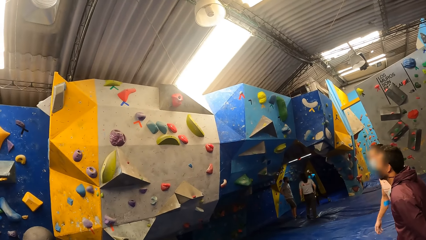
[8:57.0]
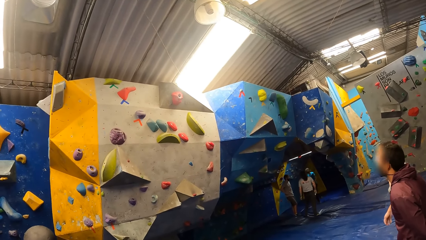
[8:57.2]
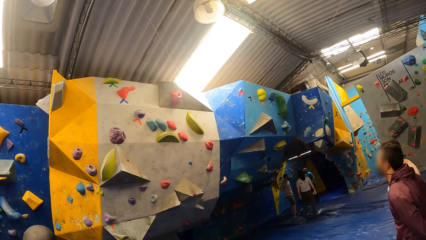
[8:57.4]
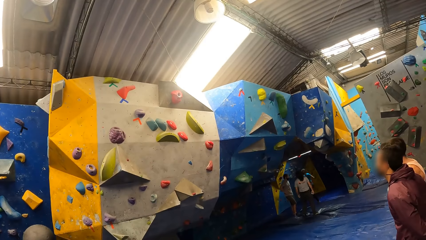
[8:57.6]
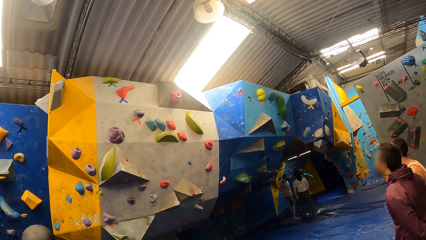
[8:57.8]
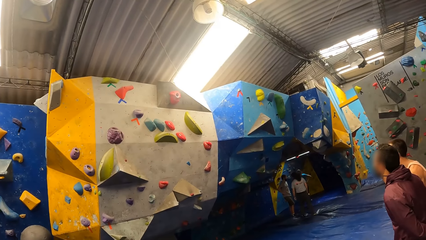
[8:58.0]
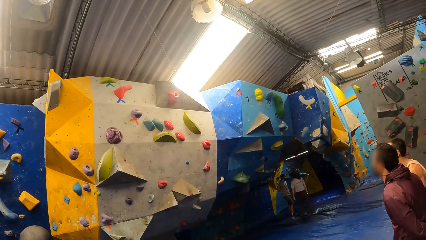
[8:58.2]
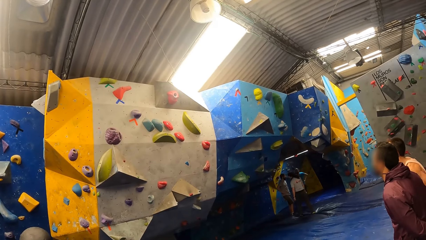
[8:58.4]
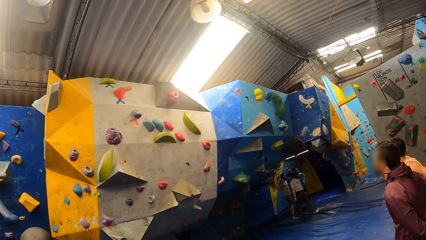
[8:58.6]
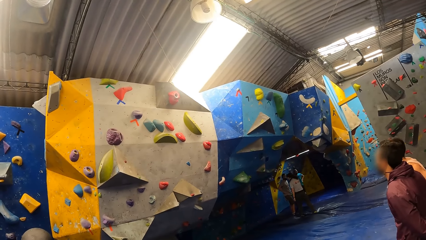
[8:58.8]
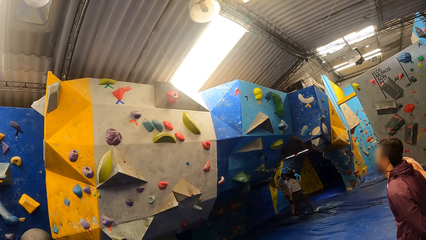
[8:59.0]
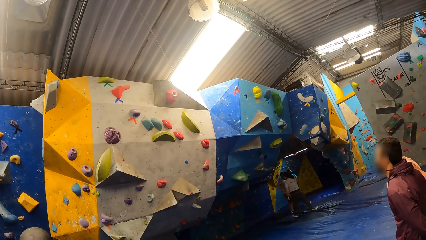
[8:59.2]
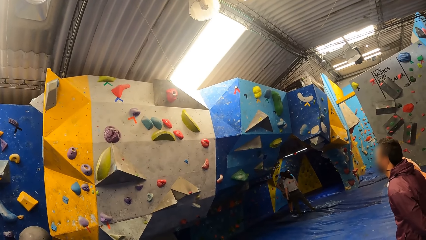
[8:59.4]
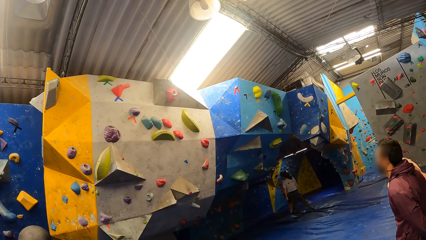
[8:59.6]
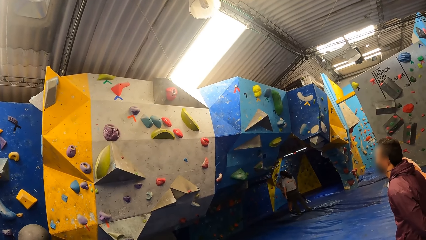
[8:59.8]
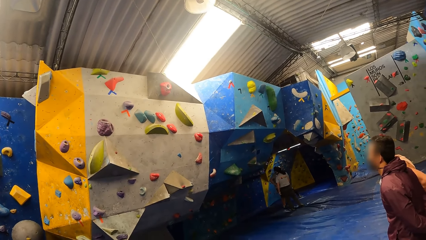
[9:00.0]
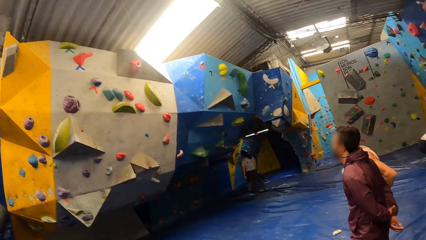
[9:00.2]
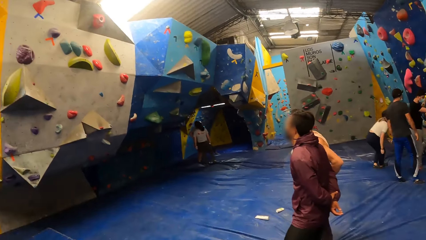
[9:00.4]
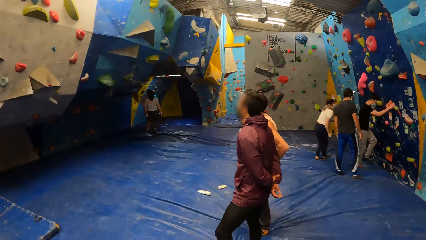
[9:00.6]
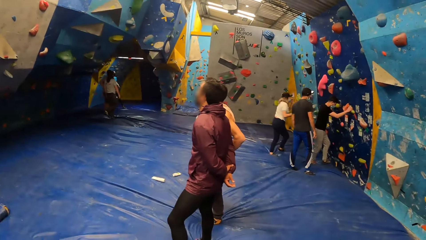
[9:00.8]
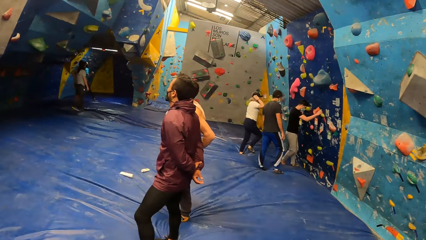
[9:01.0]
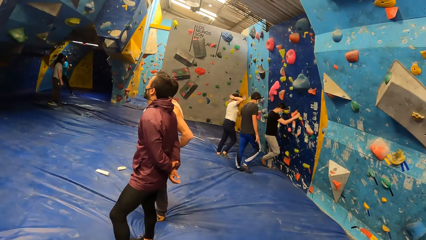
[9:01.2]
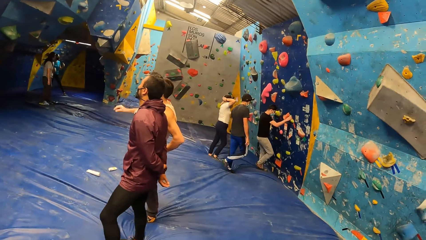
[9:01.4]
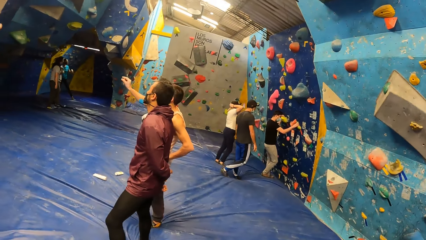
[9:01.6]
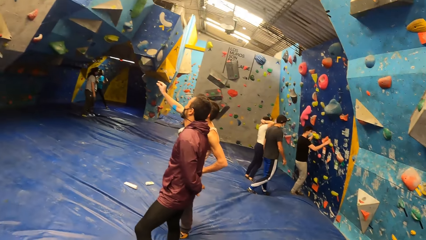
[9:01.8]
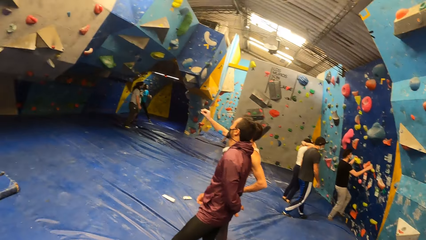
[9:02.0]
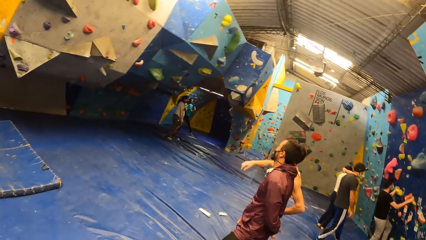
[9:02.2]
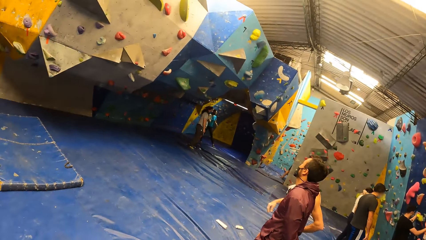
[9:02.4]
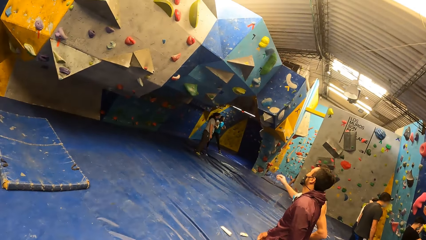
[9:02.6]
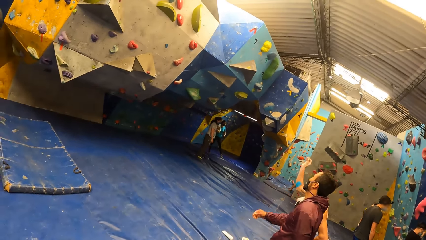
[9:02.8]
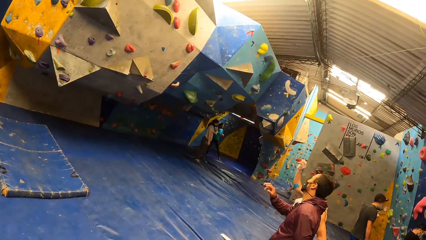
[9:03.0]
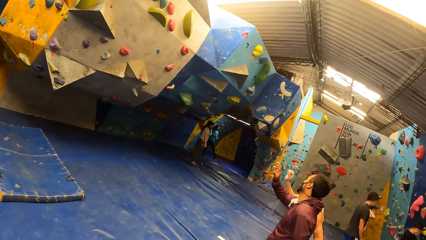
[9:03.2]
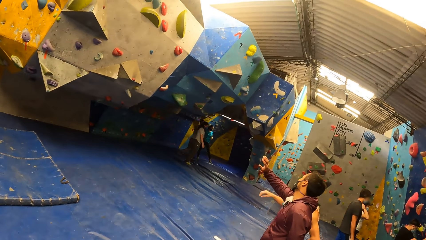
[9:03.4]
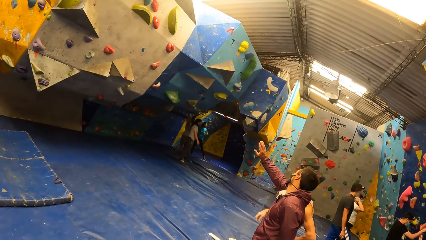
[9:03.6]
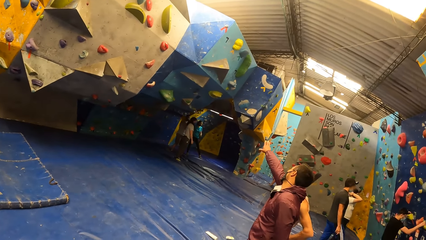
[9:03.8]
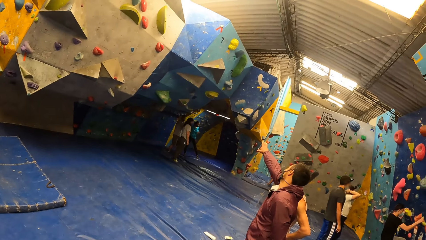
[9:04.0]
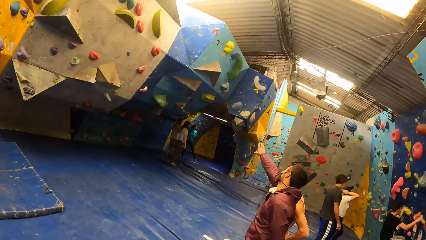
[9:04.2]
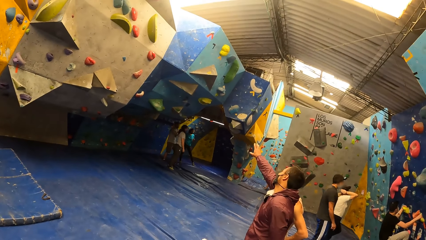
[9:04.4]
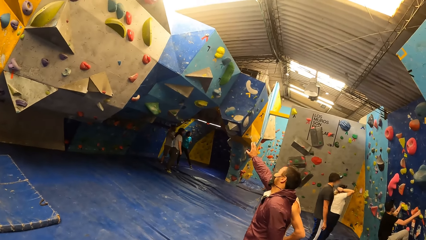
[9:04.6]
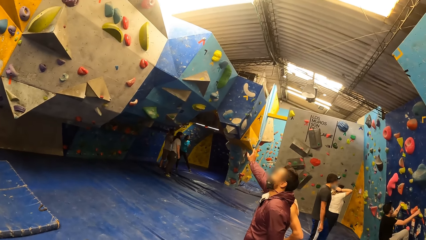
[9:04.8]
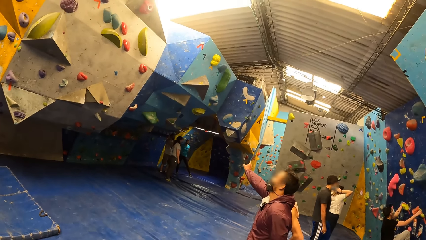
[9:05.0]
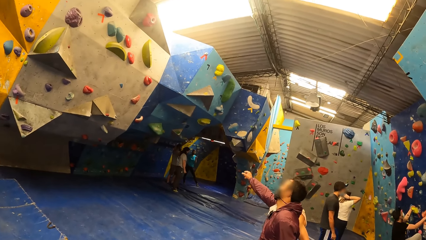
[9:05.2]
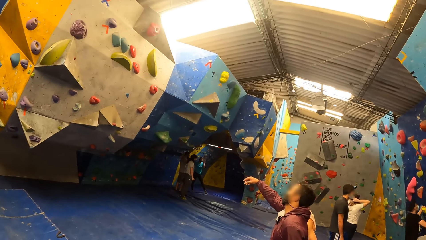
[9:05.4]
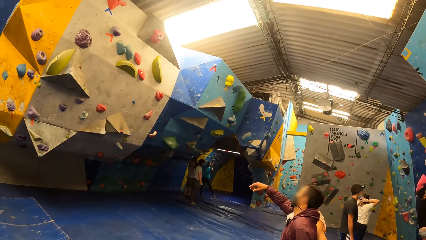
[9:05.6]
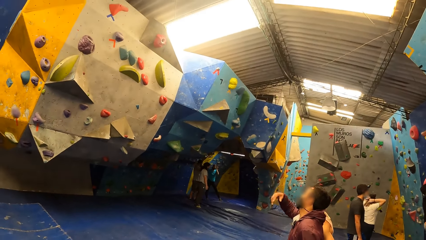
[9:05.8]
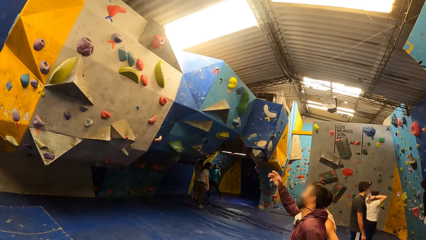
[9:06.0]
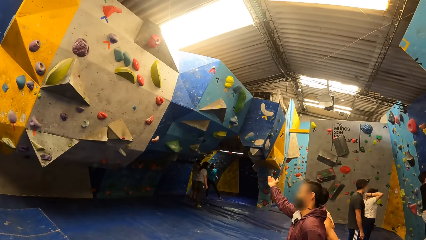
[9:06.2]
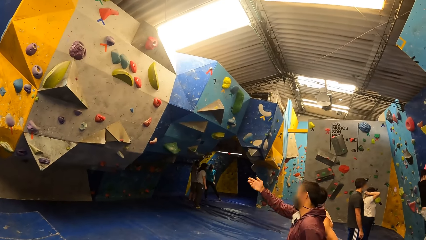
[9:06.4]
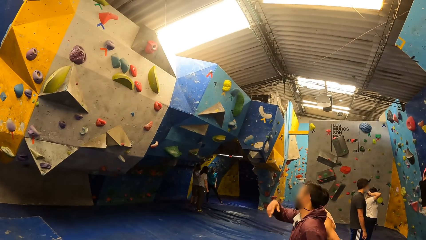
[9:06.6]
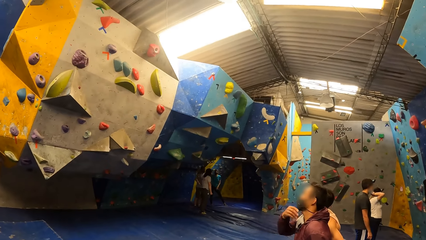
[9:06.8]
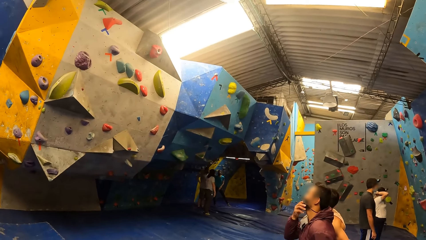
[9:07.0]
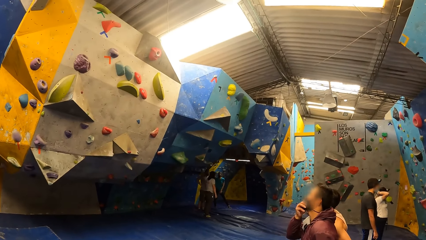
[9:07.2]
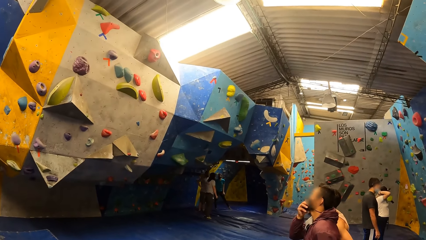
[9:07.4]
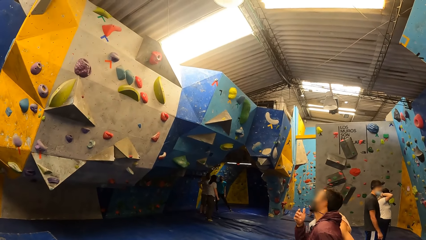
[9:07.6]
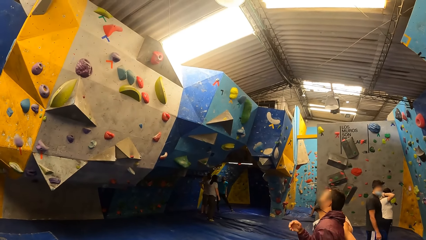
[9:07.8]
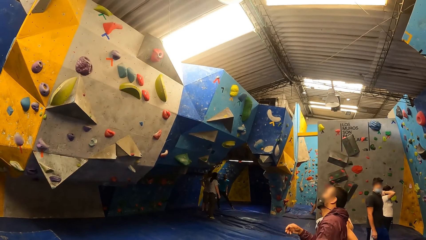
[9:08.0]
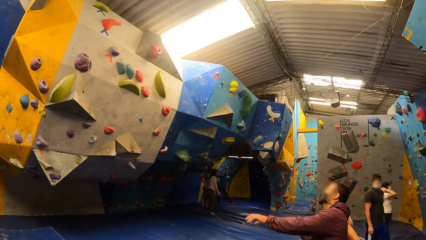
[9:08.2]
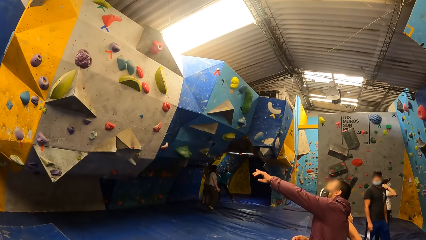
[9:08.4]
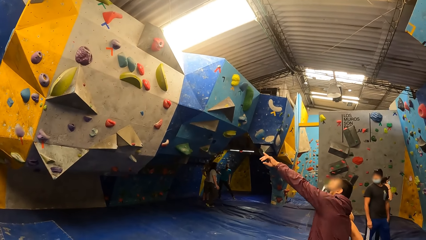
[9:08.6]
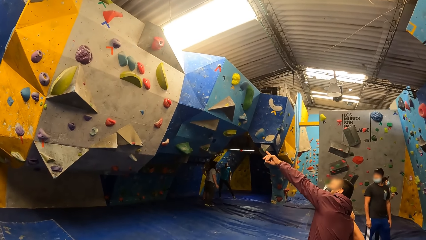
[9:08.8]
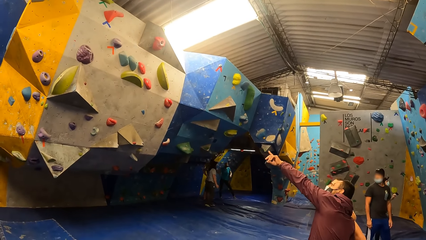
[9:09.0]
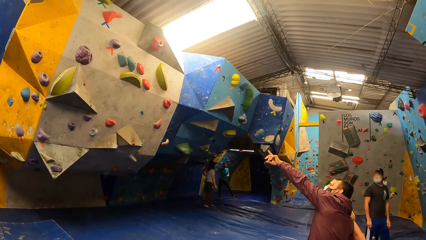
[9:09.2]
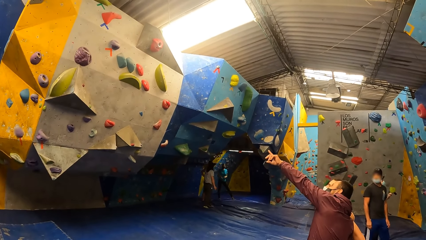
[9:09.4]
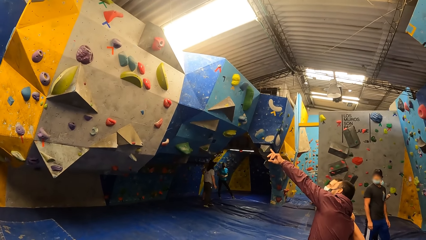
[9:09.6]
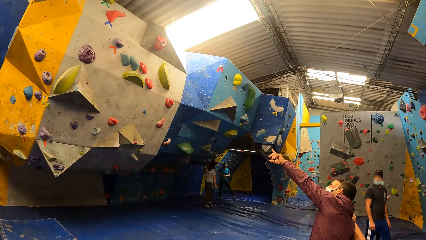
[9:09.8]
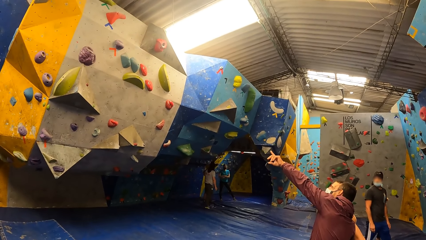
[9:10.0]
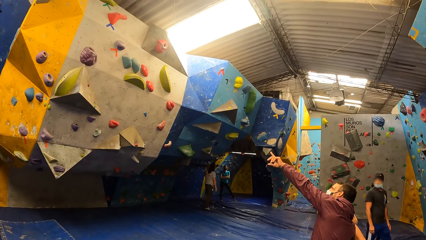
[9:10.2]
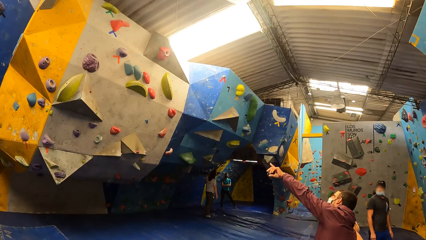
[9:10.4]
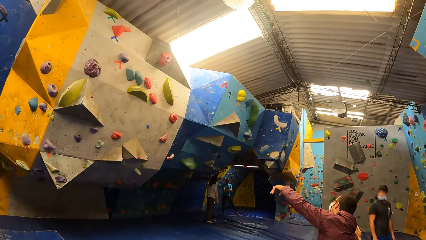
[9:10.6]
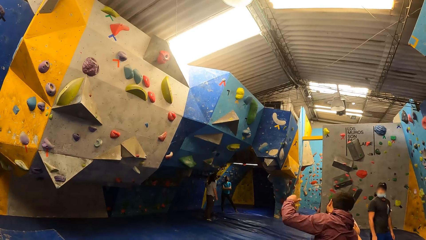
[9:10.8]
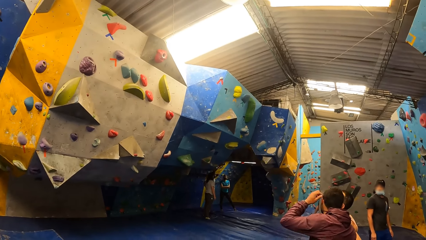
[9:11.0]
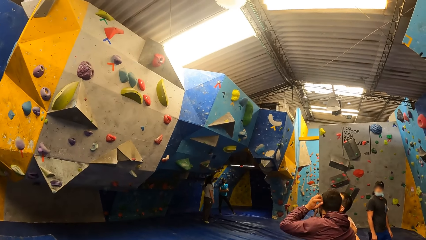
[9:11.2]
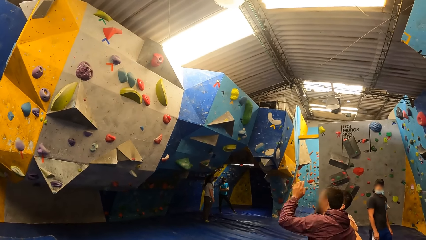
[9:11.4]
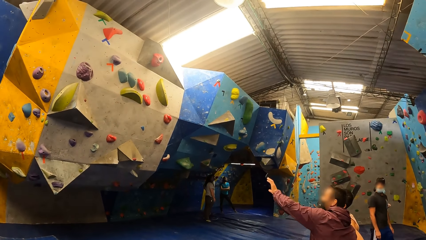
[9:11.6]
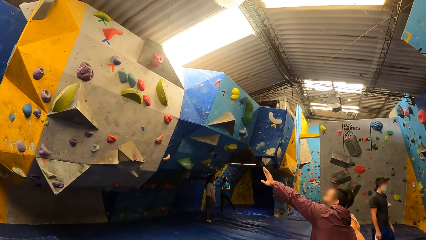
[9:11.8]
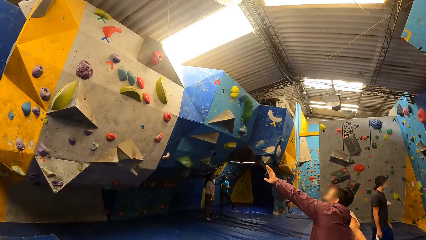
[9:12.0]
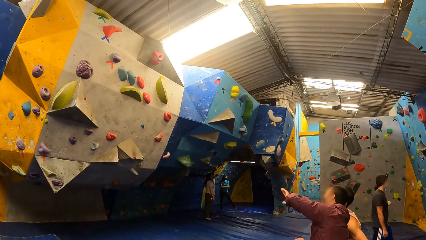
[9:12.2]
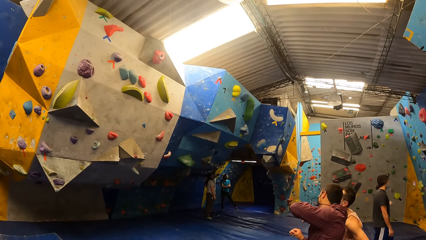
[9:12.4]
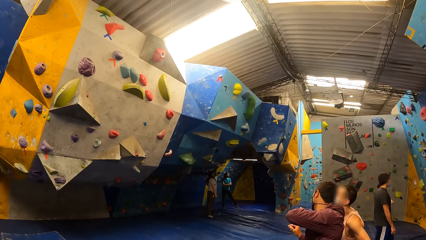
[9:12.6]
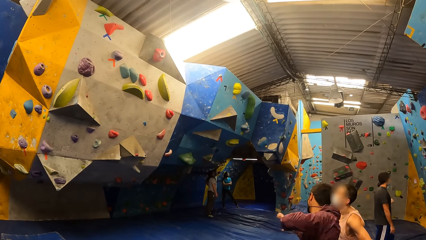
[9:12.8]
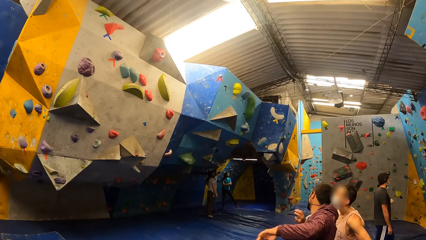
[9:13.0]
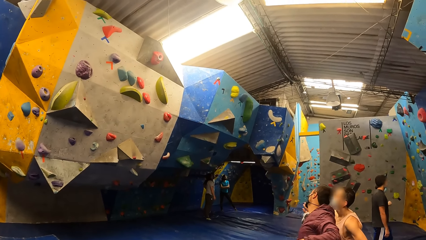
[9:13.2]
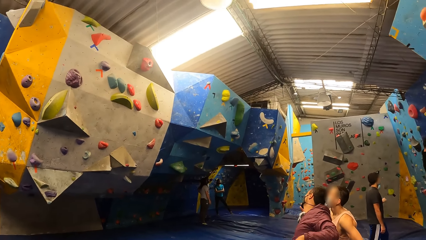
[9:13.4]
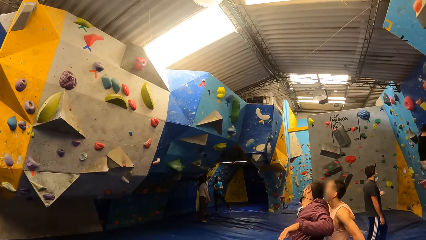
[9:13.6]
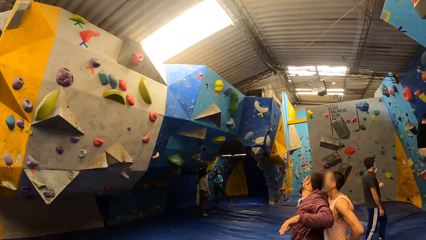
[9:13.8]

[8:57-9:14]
A man climbs a bouldering wall with both hands and legs.
